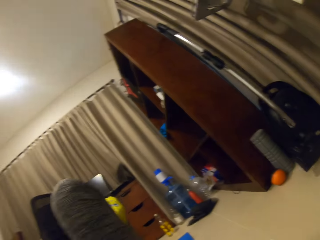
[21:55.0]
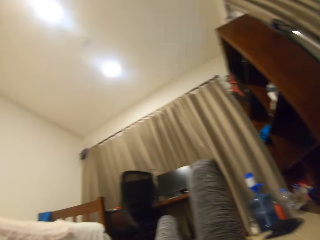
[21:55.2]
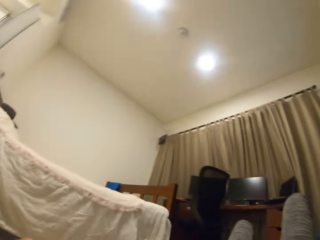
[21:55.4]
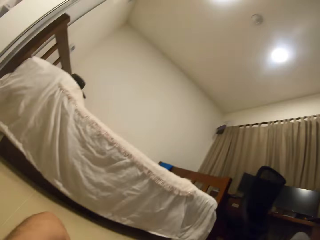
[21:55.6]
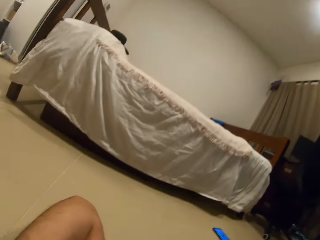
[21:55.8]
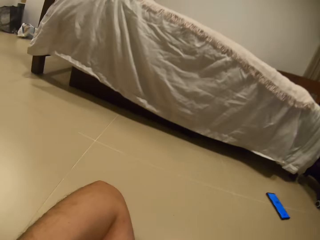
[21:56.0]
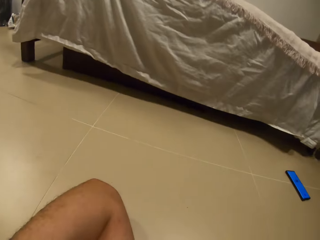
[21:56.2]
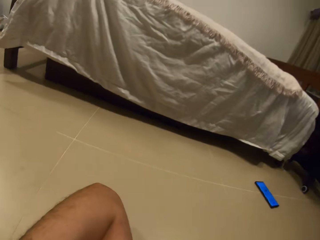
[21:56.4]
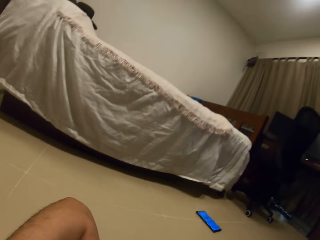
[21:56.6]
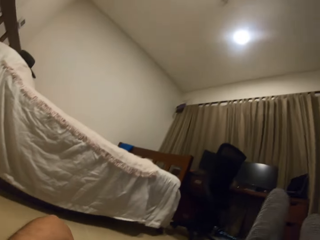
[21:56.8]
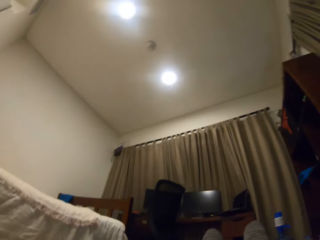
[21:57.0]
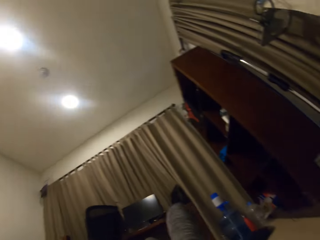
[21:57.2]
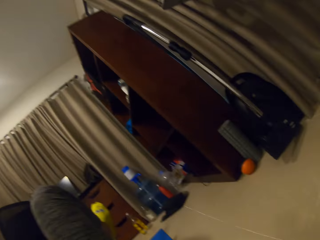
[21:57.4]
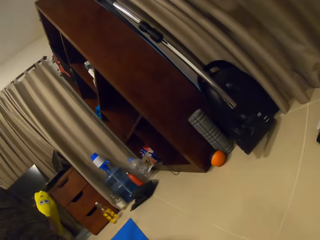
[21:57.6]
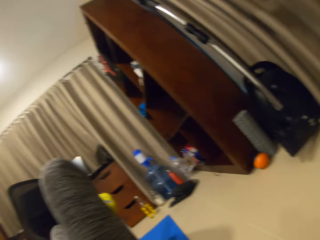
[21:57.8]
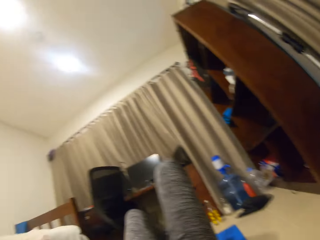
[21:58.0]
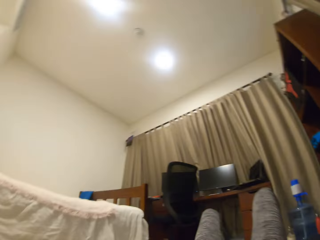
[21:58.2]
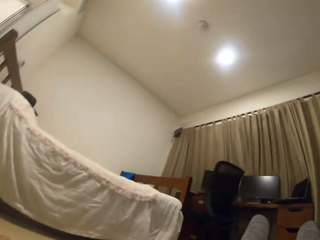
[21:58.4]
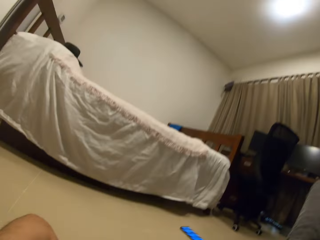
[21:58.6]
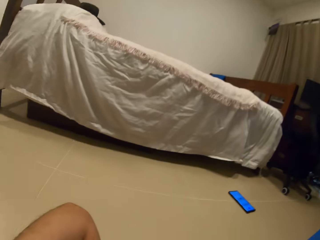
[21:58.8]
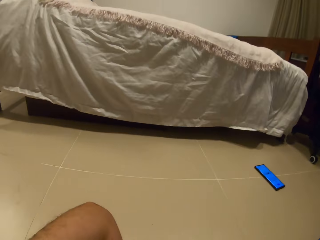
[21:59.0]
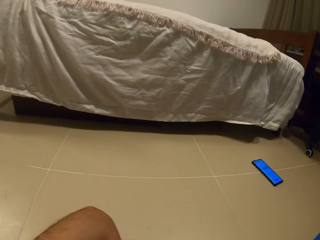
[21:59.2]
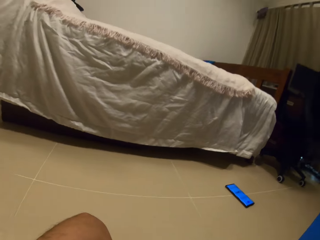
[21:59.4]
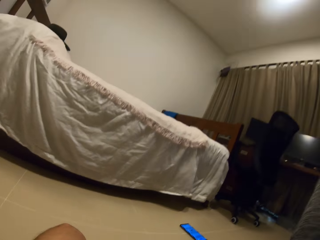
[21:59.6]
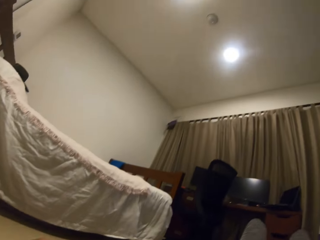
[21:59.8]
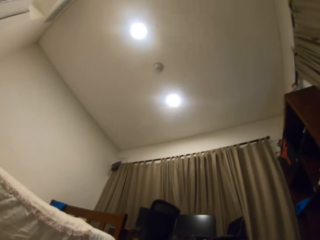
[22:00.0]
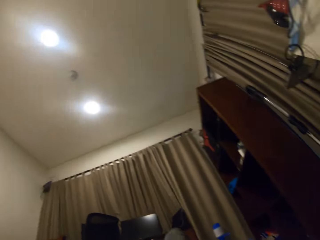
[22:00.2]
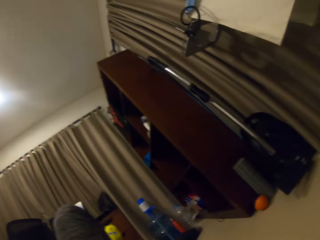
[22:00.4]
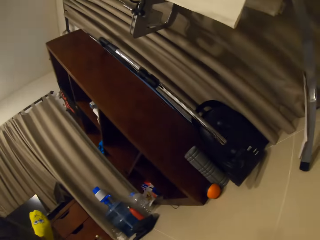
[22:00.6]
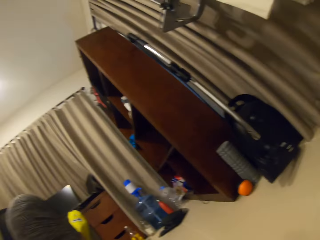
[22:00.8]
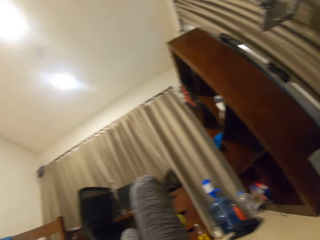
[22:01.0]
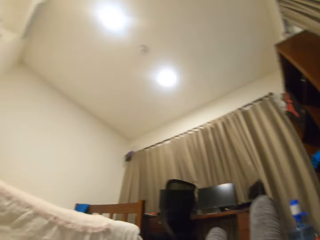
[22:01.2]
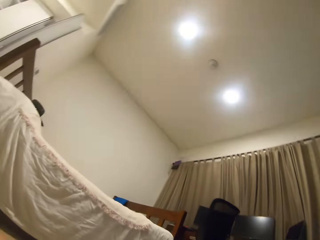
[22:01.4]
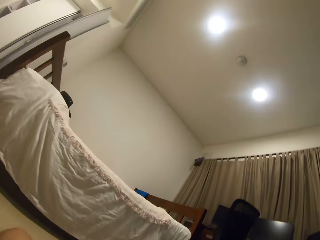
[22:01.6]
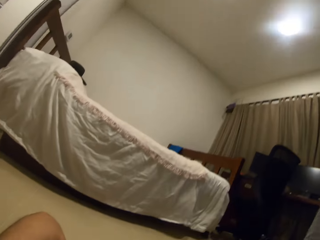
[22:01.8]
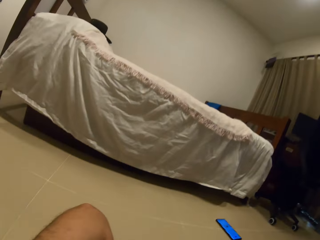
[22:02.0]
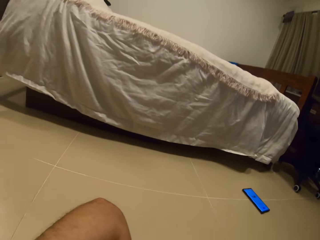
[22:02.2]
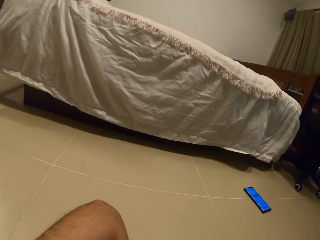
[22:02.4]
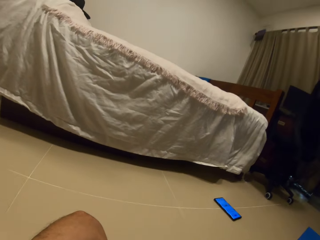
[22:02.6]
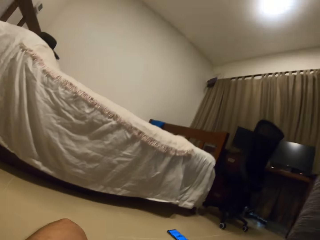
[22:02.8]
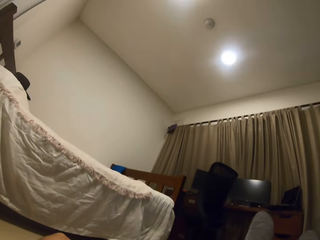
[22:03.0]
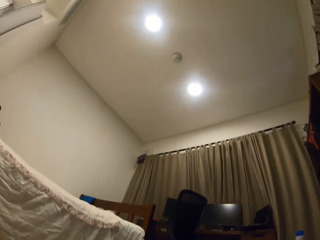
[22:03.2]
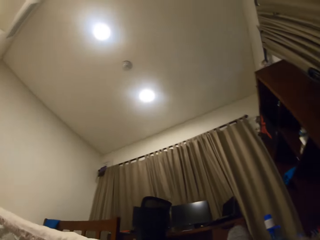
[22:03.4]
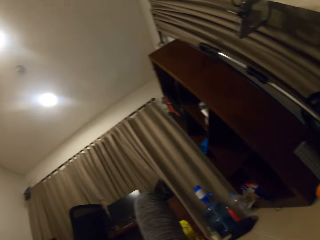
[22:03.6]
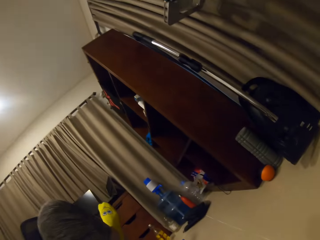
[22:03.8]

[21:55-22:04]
The camera wearer exercises.

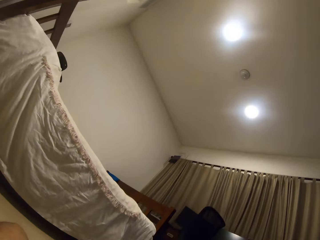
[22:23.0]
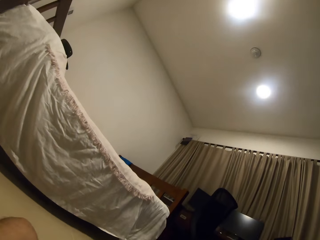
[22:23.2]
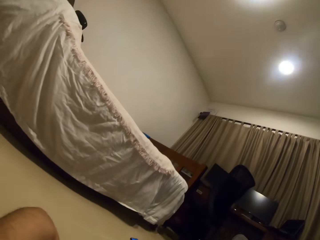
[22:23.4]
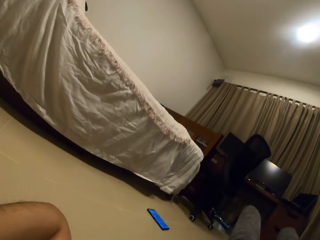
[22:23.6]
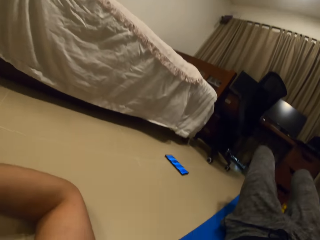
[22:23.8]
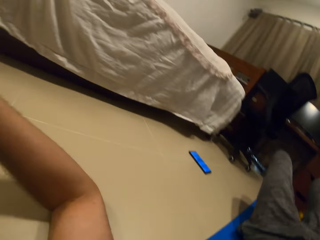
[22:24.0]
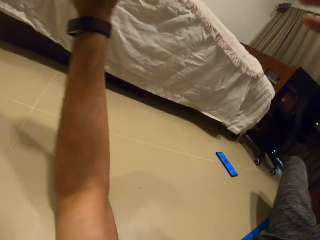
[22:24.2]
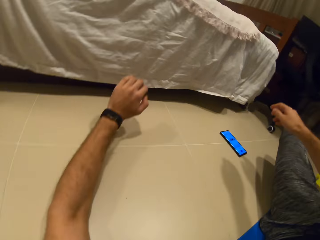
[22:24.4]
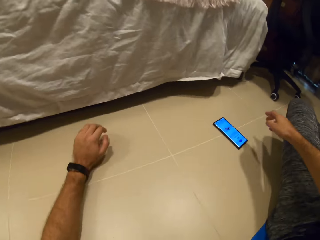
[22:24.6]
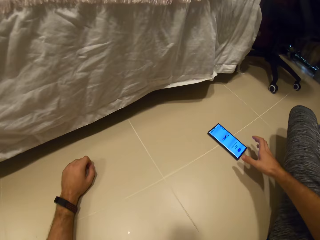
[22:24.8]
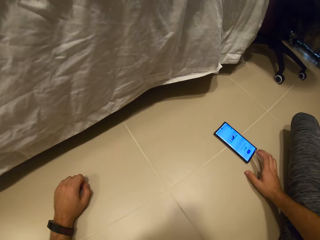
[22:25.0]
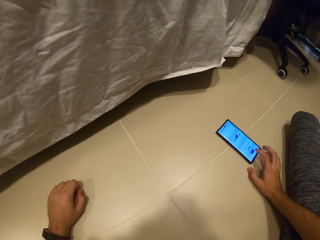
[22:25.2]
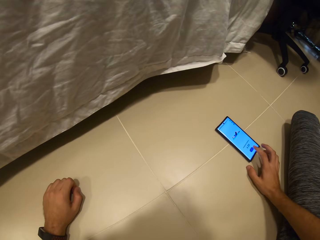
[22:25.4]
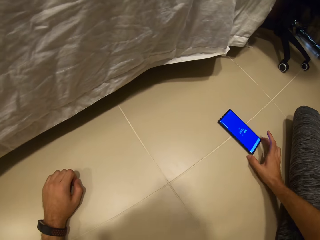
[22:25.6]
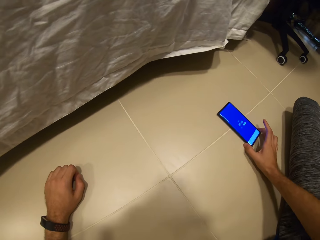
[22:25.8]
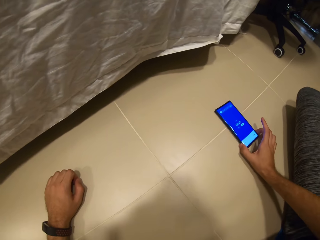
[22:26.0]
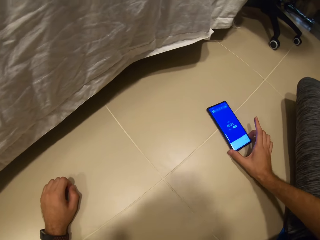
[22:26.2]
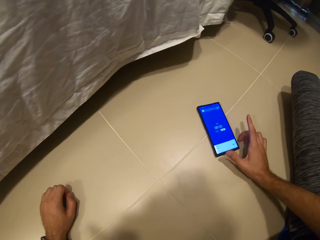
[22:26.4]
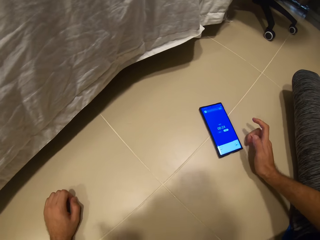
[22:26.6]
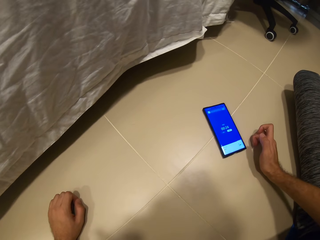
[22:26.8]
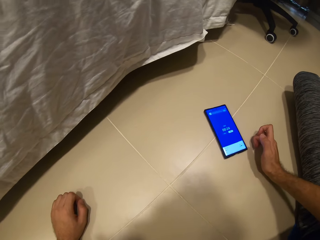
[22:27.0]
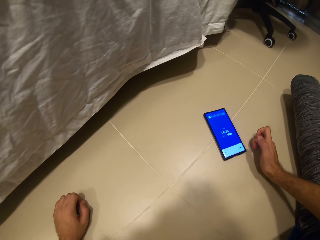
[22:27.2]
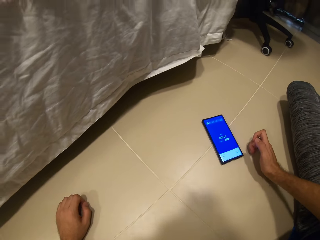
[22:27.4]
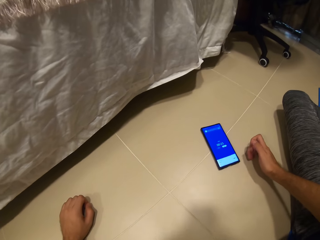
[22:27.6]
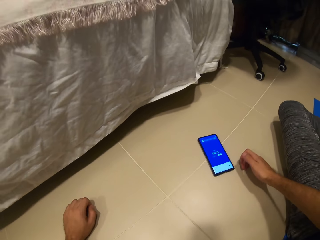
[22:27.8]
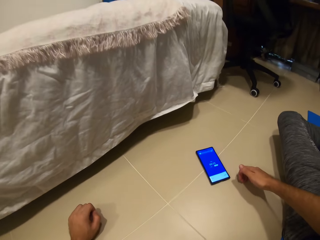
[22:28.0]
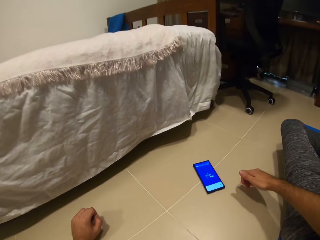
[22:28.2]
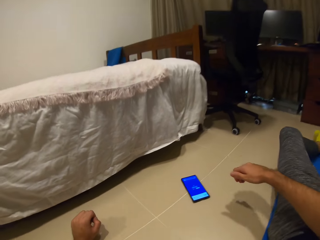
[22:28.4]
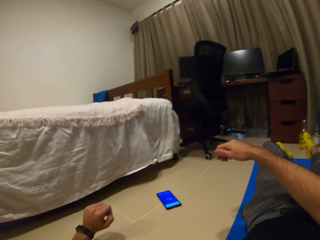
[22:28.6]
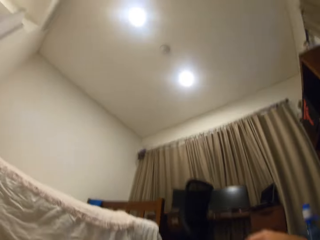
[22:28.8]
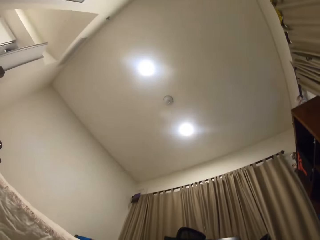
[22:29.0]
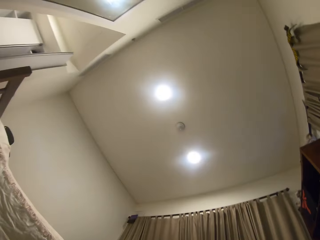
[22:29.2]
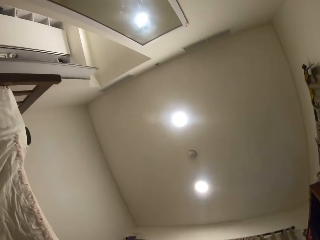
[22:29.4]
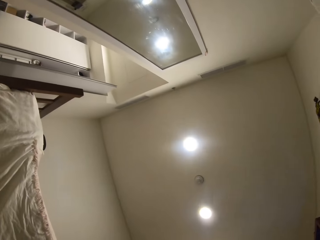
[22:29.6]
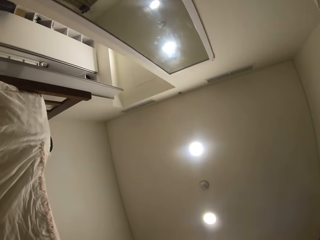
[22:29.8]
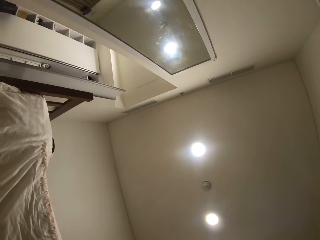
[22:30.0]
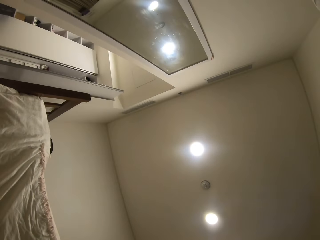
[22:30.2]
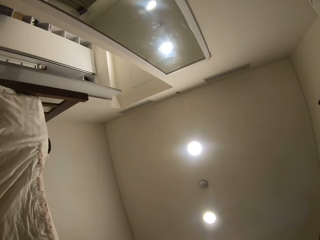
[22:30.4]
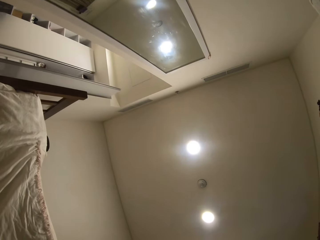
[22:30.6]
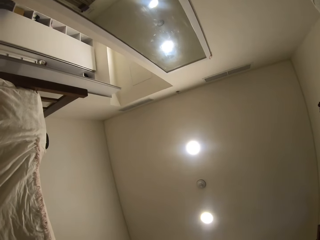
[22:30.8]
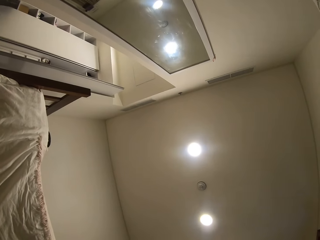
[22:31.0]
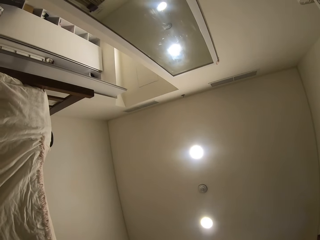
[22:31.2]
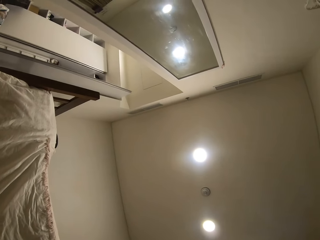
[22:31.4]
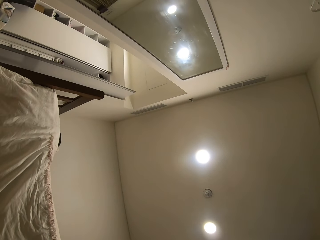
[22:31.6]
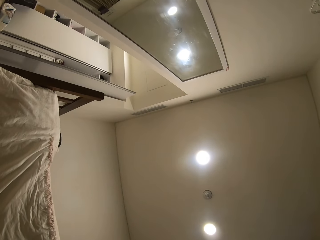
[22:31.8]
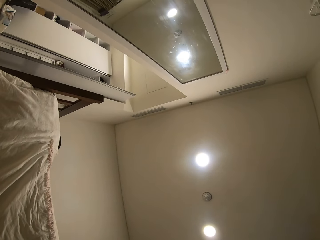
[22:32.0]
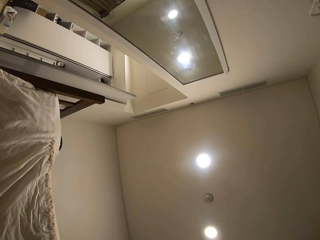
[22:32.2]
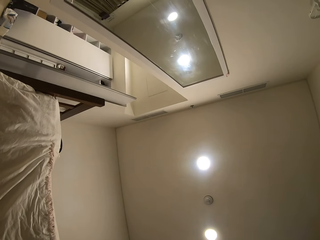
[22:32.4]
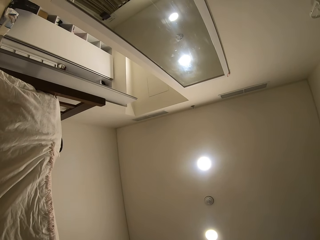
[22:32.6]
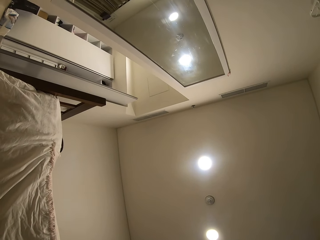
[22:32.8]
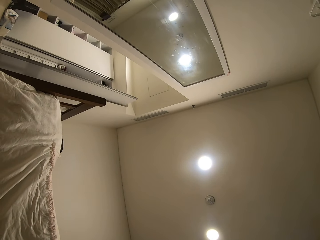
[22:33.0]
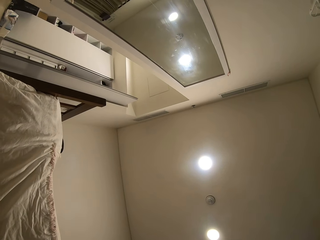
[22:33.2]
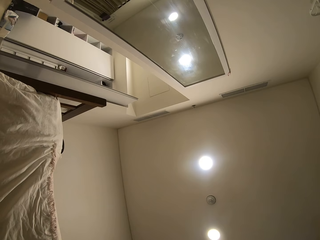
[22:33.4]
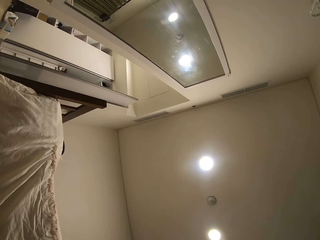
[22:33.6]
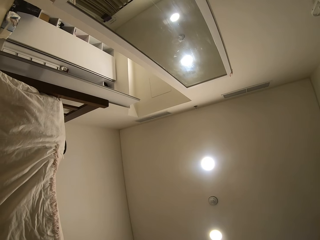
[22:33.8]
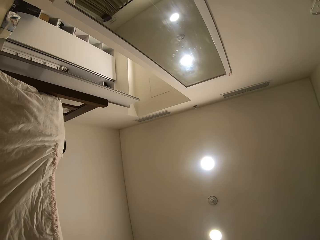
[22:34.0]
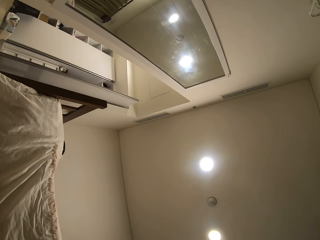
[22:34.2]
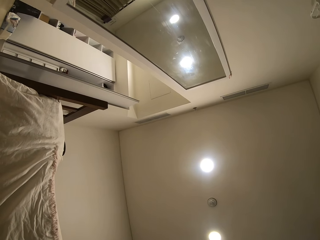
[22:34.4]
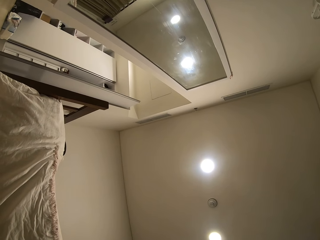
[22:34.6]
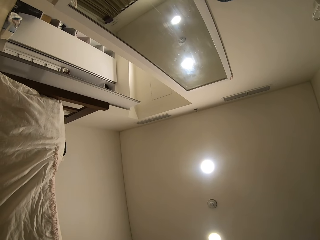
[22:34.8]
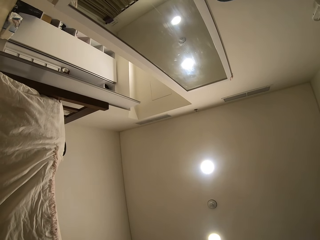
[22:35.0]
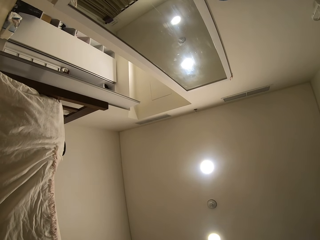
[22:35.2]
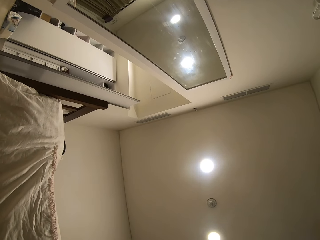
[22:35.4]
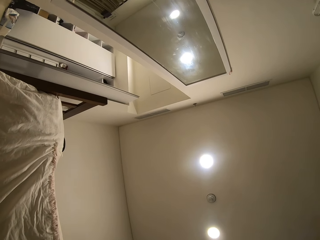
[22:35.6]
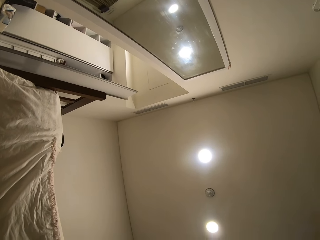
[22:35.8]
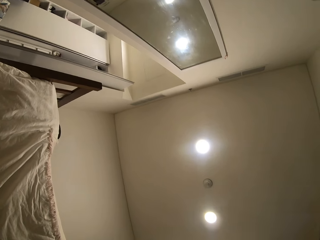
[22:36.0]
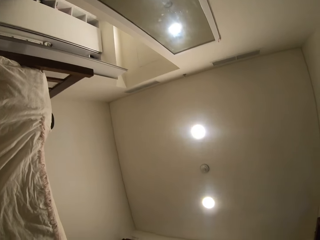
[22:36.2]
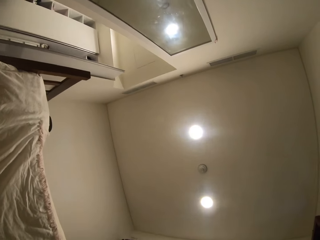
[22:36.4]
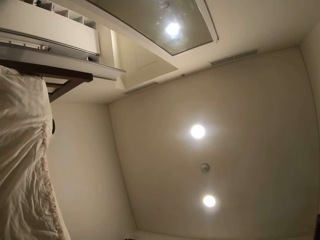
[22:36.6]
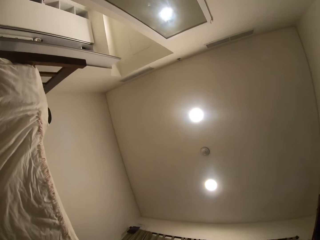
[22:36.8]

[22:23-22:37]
The camera wearer presses his phone. He moves the phone on the floor. He lies on his back on the mat. He looks at the roof.
